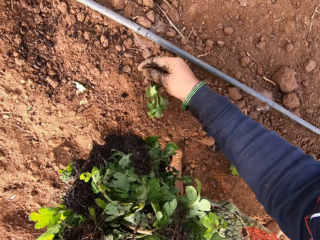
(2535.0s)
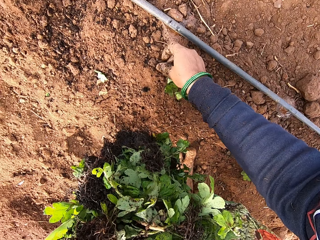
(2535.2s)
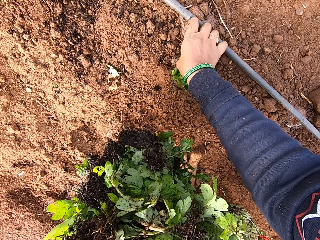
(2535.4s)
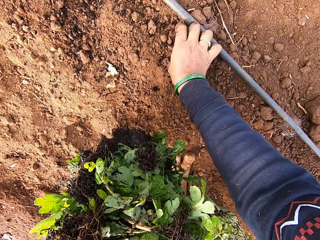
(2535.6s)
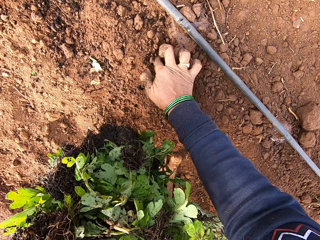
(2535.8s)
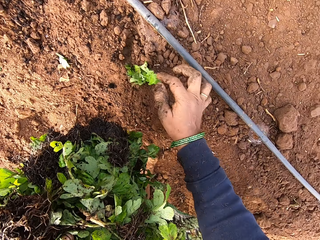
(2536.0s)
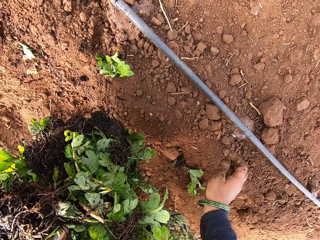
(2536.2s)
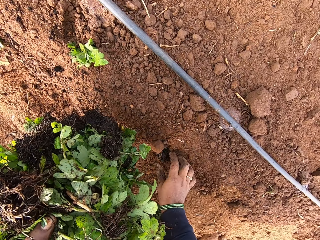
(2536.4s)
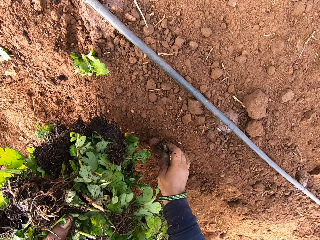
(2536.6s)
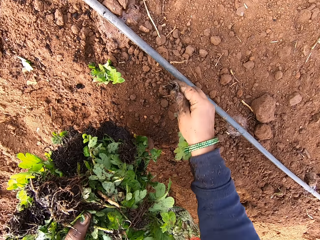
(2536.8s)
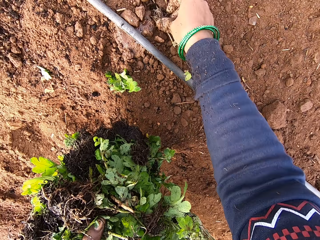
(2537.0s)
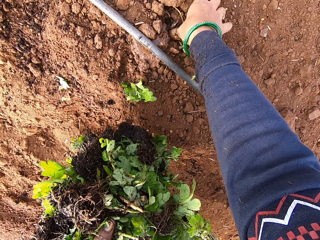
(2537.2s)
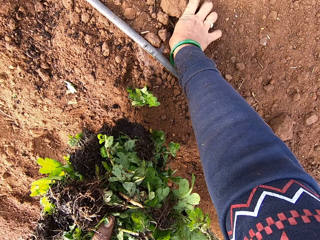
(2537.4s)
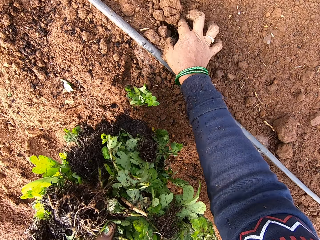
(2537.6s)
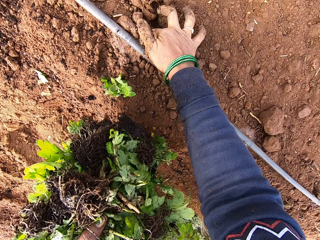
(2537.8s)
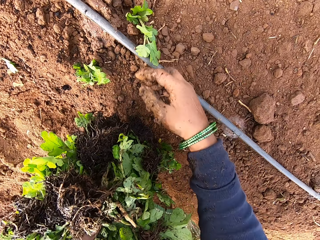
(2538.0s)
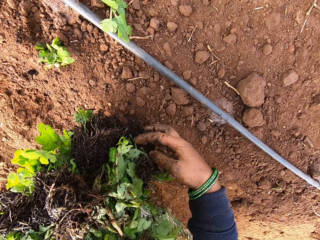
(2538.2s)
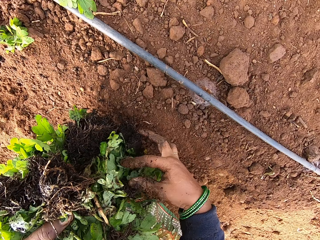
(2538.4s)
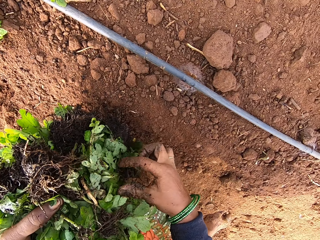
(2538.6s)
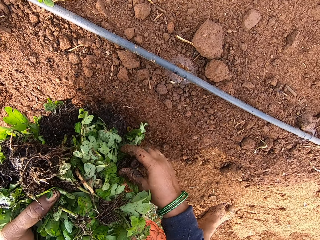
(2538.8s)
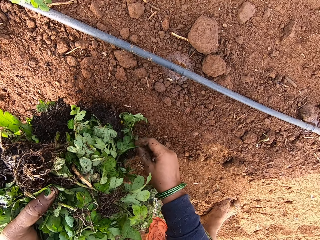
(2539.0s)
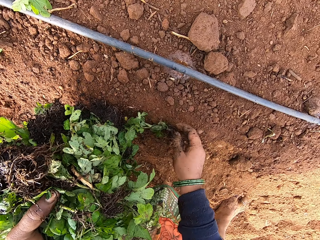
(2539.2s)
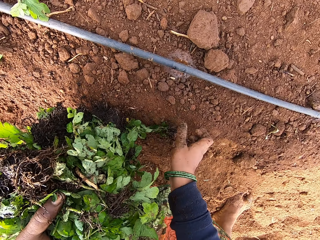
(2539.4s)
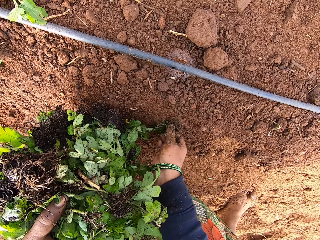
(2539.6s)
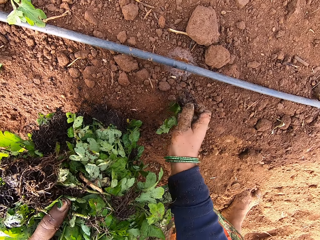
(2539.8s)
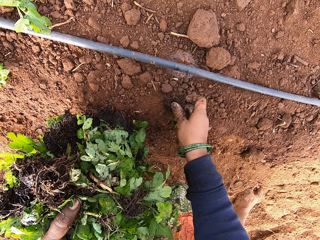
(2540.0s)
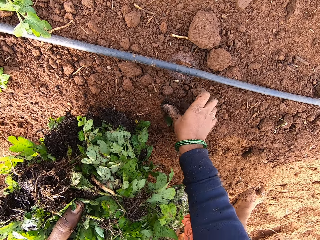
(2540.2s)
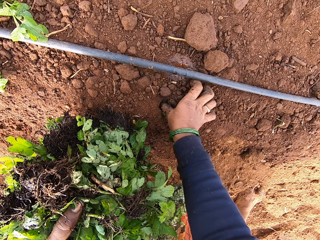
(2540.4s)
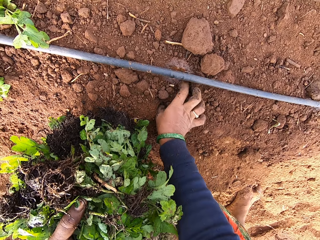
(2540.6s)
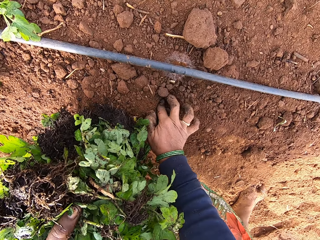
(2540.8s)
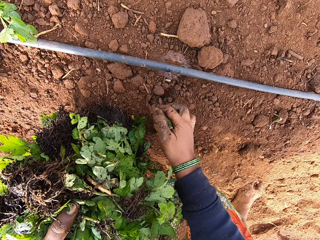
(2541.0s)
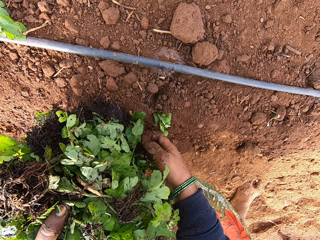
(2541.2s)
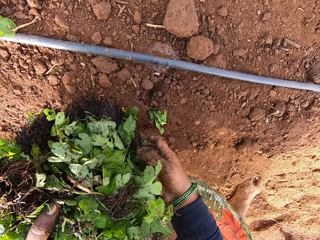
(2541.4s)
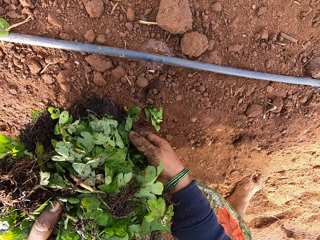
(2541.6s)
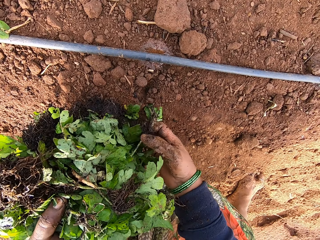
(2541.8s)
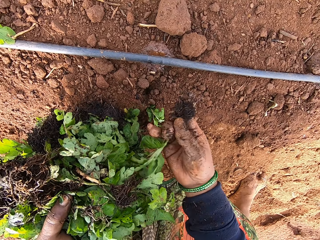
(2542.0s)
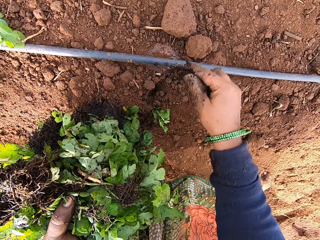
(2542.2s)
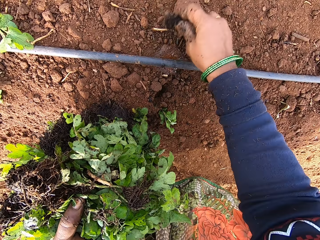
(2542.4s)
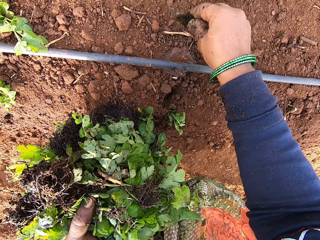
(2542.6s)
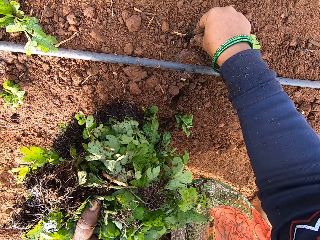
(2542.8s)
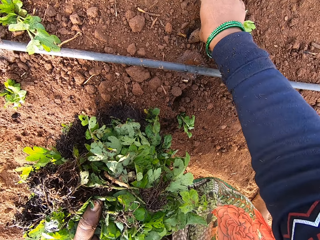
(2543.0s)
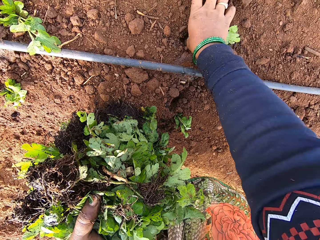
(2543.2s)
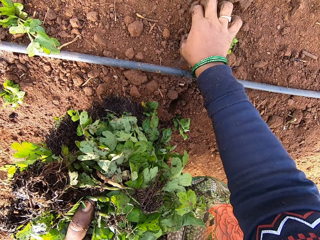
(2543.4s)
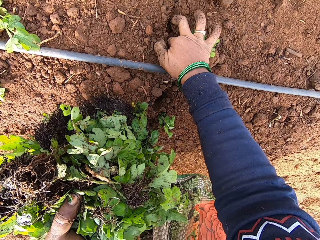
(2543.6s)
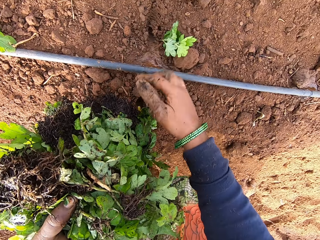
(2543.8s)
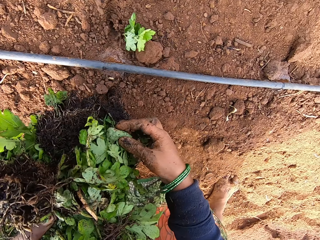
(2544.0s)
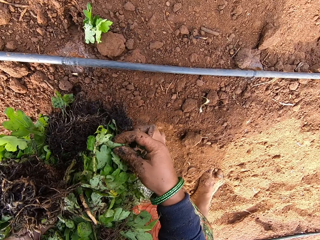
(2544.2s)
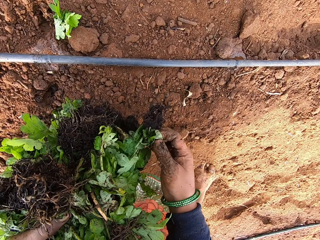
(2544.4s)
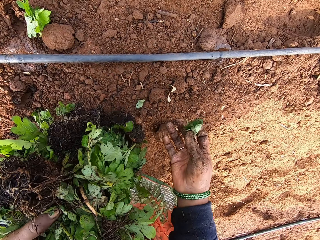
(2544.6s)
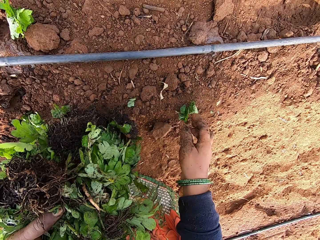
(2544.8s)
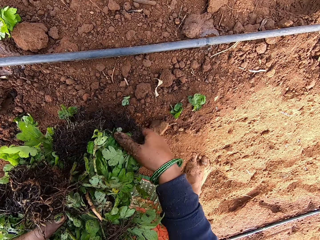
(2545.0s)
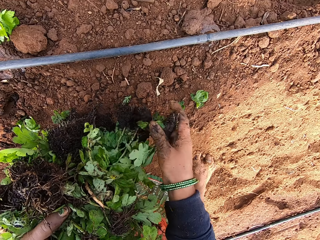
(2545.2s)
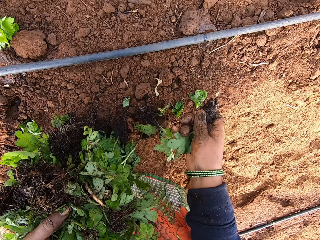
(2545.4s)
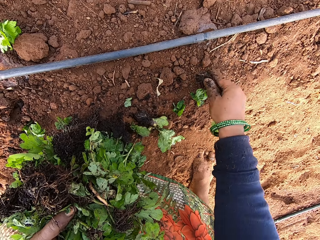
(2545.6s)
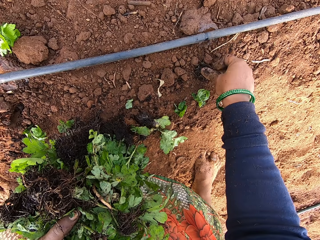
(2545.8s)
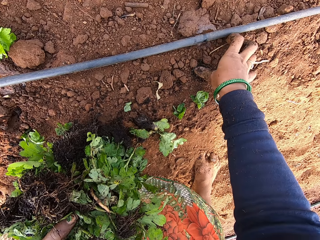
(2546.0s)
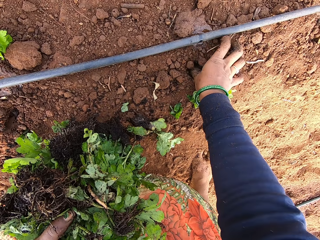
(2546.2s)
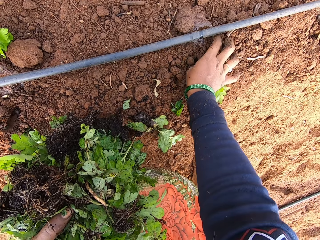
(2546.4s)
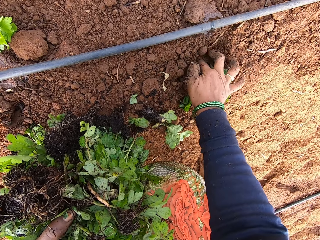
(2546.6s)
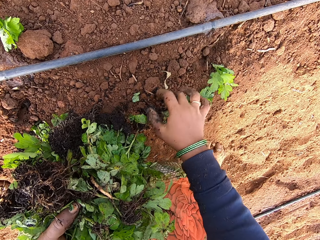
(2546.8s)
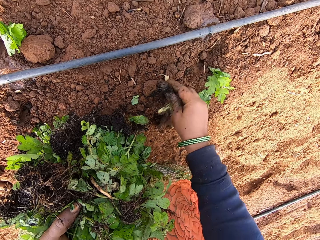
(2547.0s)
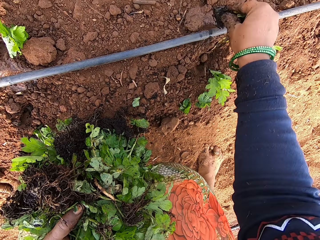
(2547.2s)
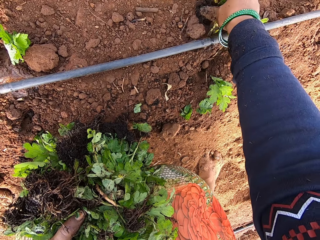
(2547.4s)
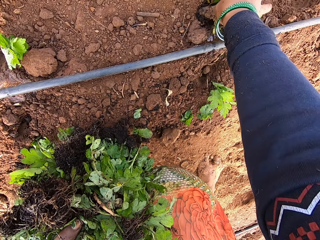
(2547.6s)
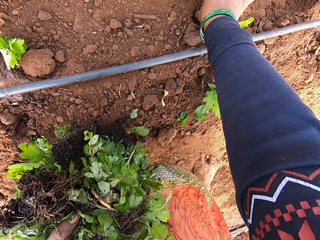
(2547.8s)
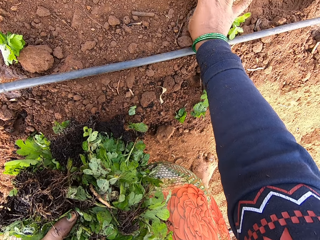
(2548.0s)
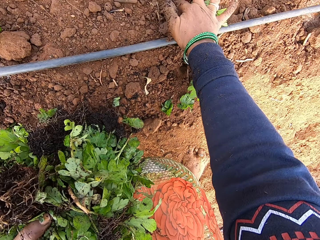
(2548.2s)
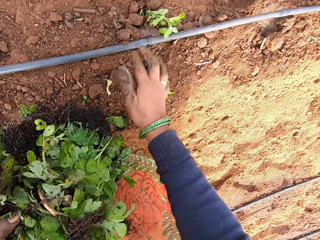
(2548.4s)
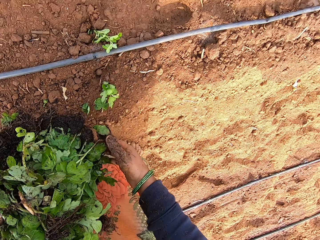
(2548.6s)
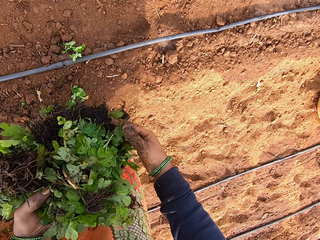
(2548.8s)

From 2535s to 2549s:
The camera wearer drops a seedling on the floor with her right hand. She plants the seedling in her right hand in the ground. She takes the seedling from the ground with her right hand. She plants the seedling in her right hand in the ground. She takes a seedling from the seedlings in her left hand with her right hand. She plants the seedling in the ground with her right hand. She takes a seedling from the seedlings in her left hand with her right hand. She plants the seedling in the ground with her right hand. She takes a seedling from the seedlings in her left hand with her right hand. She throws the seedling in her right hand on the ground. She takes a seedling from the seedlings in her left hand with her right hand. She plants the seedling in the ground with her right hand. She takes the seedling from the ground with her right hand. She plants the seedling in the ground with her right hand.

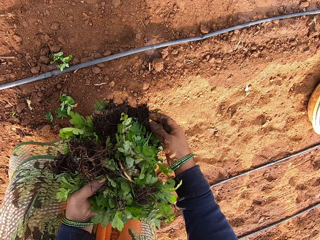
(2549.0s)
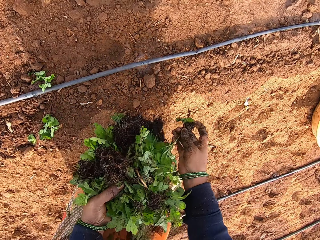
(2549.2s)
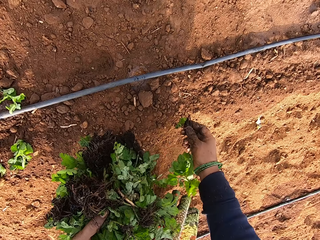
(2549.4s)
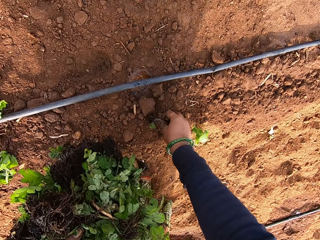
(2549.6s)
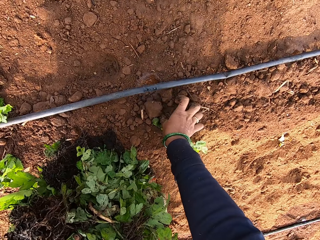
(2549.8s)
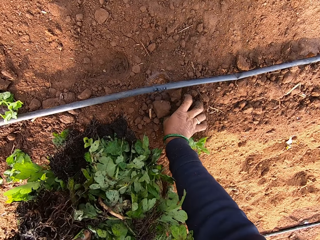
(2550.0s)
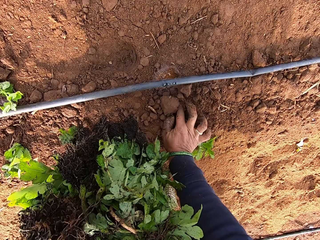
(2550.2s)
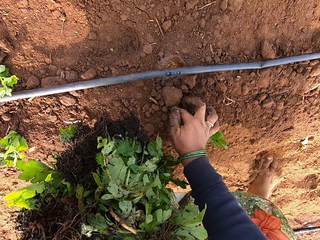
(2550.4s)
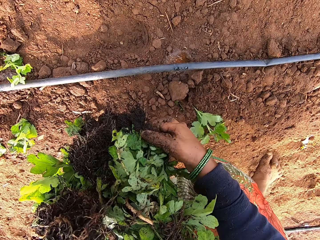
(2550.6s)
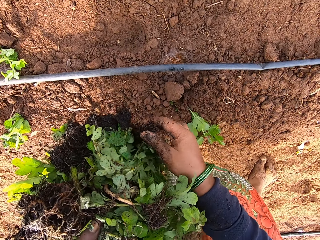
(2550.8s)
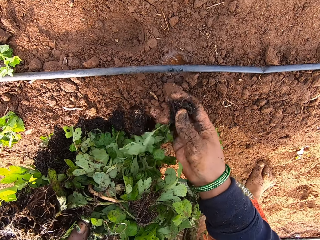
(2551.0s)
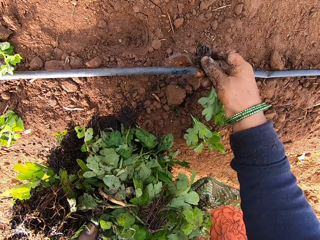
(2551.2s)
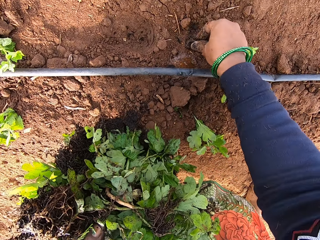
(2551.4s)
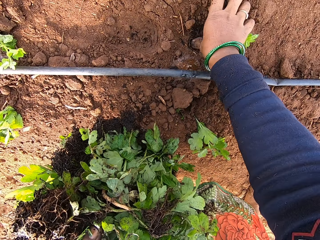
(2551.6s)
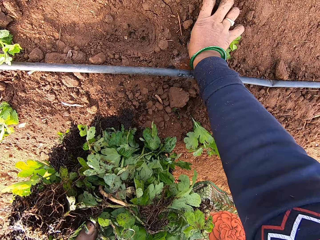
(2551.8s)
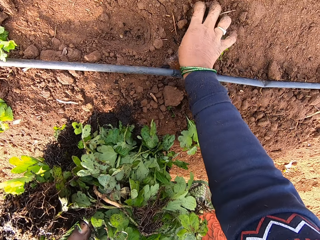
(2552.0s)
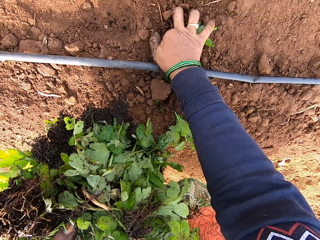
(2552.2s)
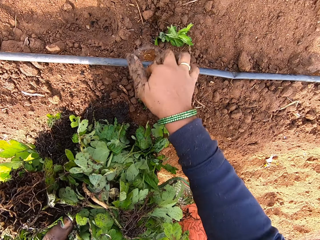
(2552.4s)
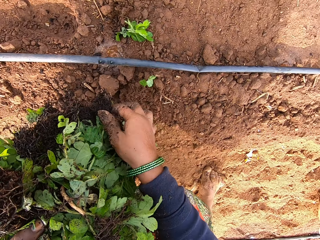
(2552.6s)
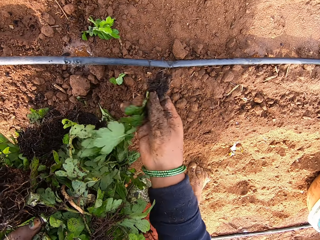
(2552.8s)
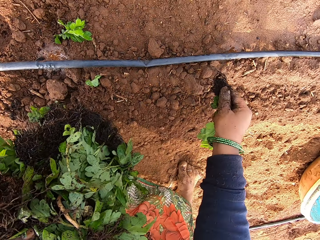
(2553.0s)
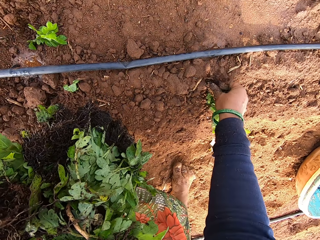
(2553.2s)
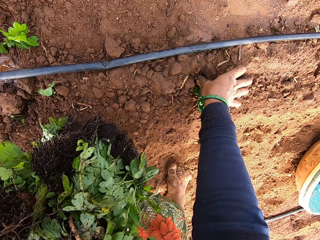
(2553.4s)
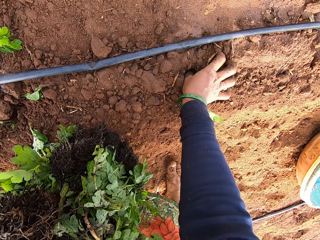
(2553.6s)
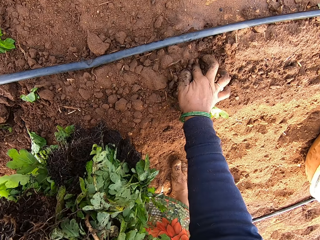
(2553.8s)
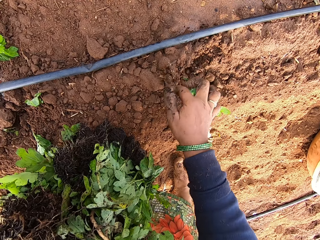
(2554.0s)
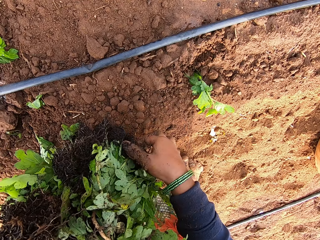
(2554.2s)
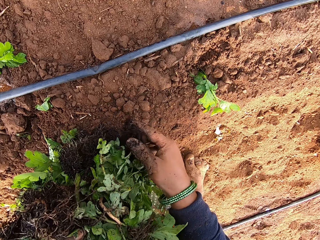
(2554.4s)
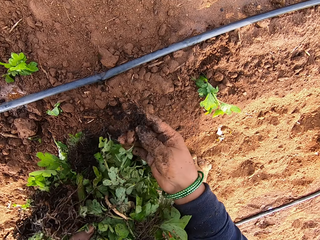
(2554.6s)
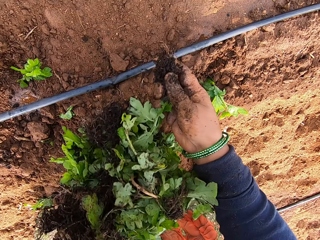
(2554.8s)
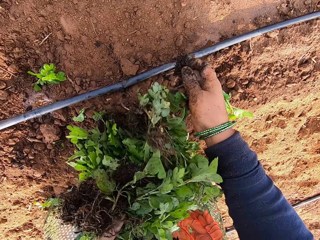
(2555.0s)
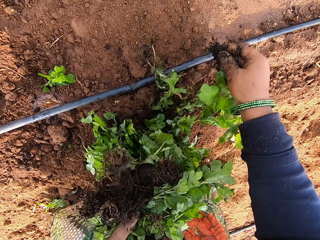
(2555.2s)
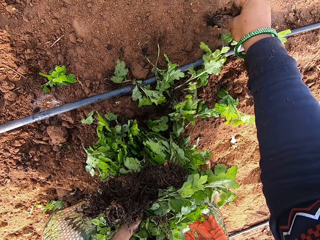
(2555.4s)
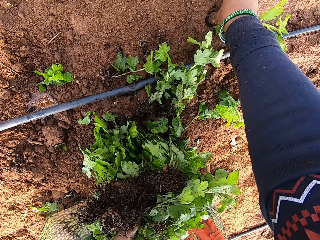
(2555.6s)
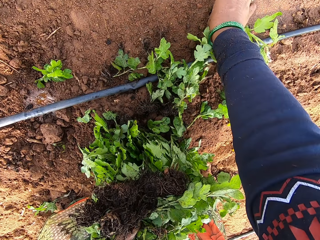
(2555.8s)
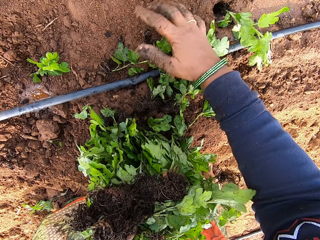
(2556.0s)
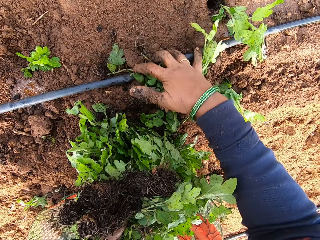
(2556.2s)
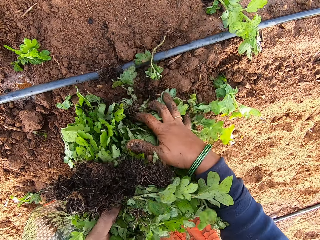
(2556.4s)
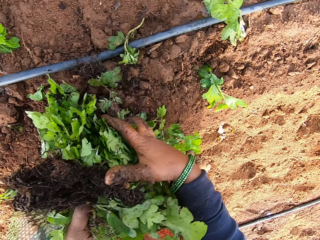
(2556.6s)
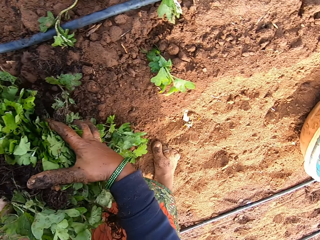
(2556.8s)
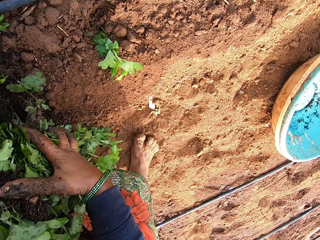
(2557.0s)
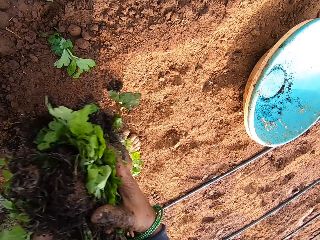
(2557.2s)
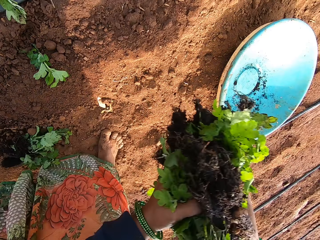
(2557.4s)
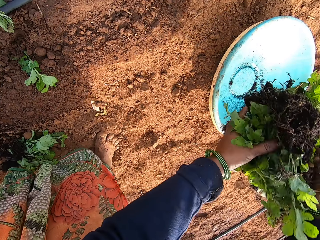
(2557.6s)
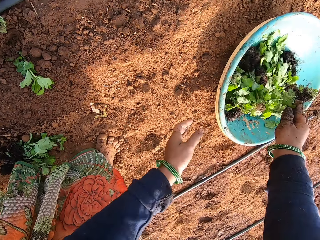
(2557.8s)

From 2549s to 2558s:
The camera wearer takes a seedling from the seedlings in her left hand with her right hand. She plants the seedling in the ground with her right hand. She takes a seedling from the seedlings in her left hand with her right hand. She plants the seedling in the ground with her right hand. She takes a seedling from the seedlings in her left hand with her right hand. She plants the seedling in the ground with her right hand. She pulls seedlings from the seedlings in her left hand with her right hand. She plants a seedling in the ground with her right hand. She packs the seedlings from the ground with her right hand. She holds the seedlings with both hands. She puts the seedlings in the basin.
